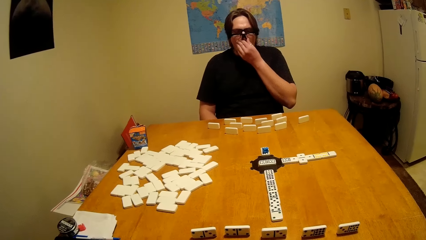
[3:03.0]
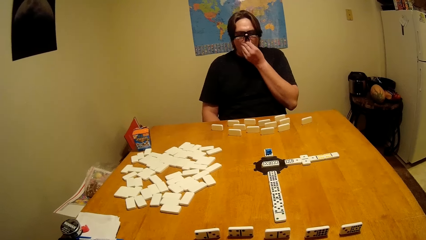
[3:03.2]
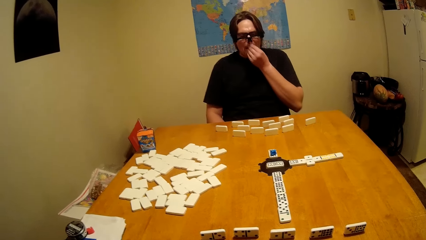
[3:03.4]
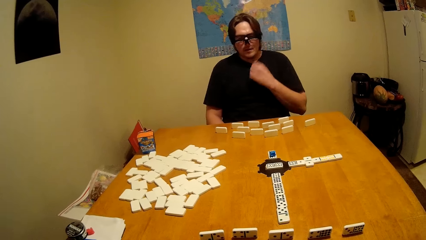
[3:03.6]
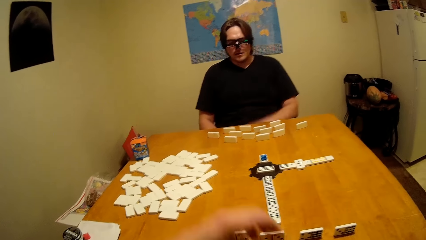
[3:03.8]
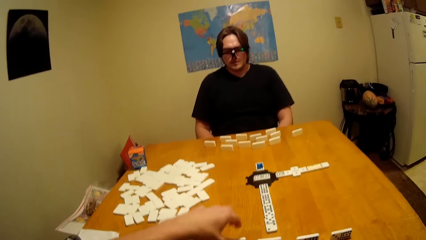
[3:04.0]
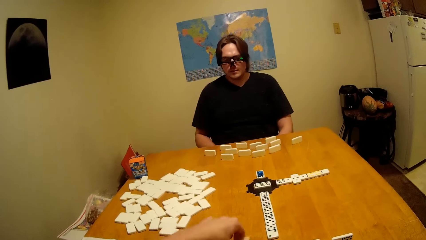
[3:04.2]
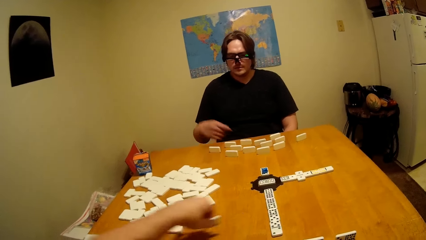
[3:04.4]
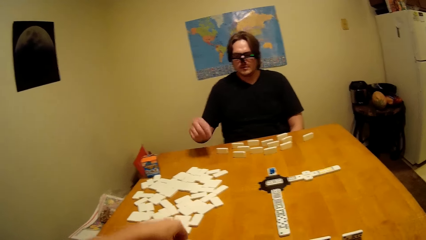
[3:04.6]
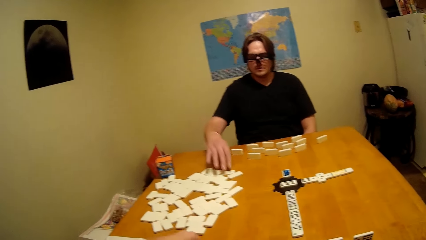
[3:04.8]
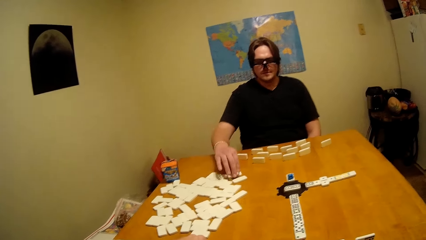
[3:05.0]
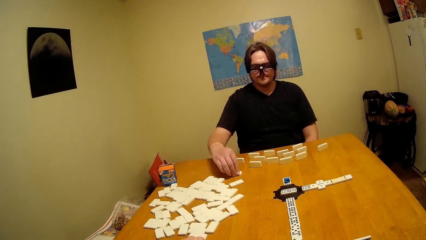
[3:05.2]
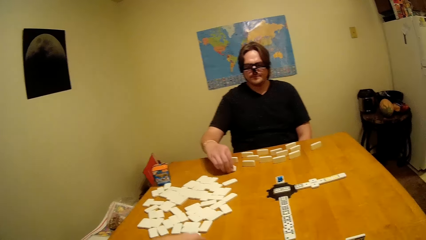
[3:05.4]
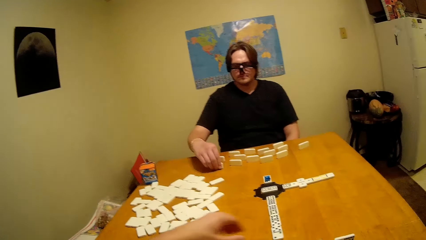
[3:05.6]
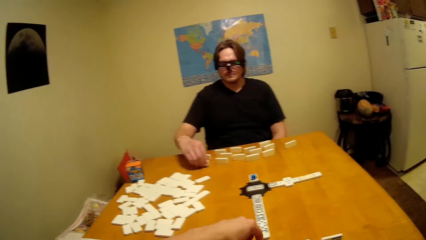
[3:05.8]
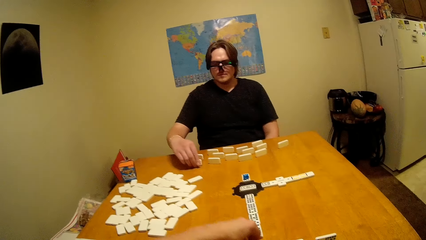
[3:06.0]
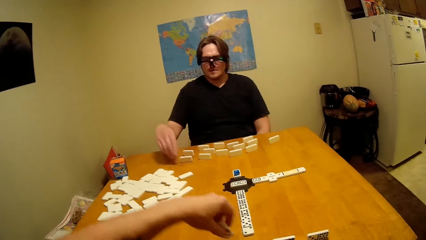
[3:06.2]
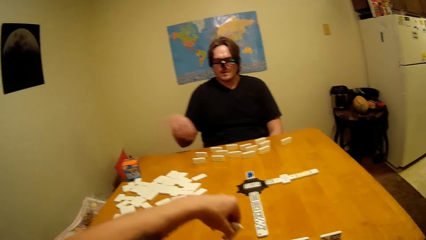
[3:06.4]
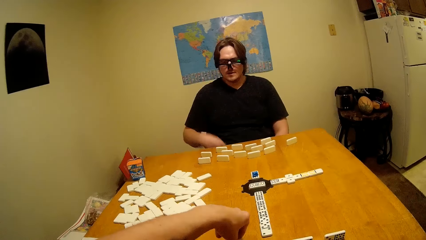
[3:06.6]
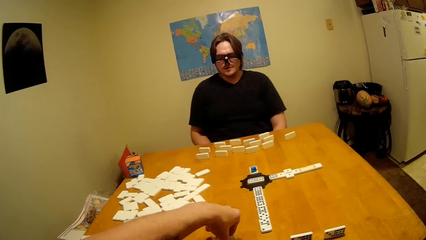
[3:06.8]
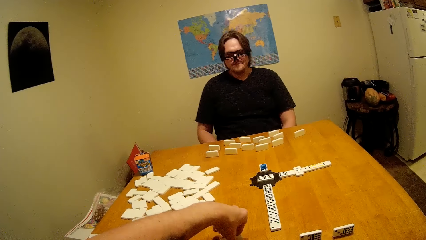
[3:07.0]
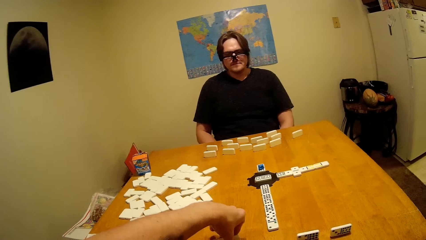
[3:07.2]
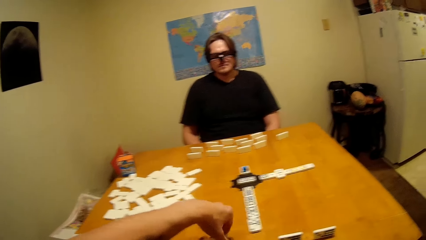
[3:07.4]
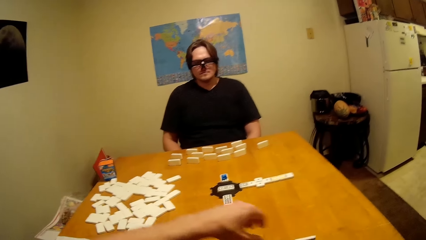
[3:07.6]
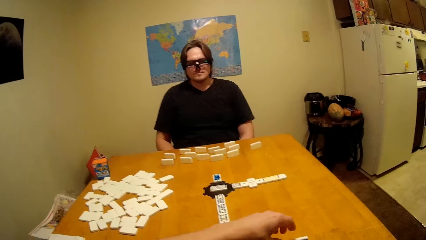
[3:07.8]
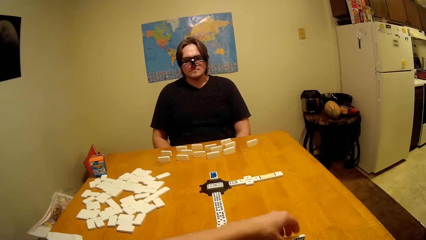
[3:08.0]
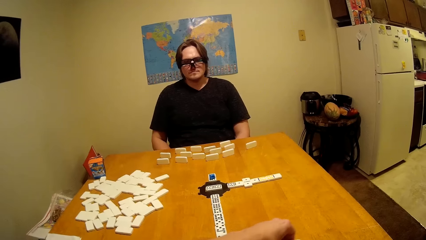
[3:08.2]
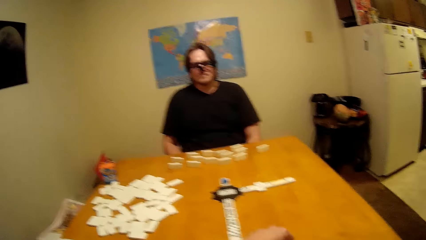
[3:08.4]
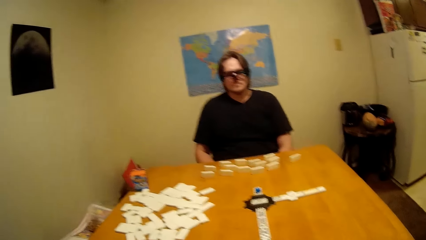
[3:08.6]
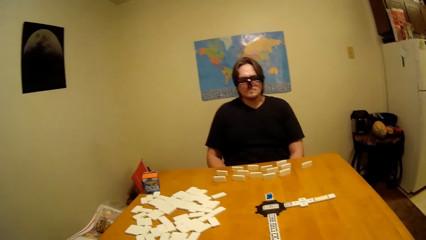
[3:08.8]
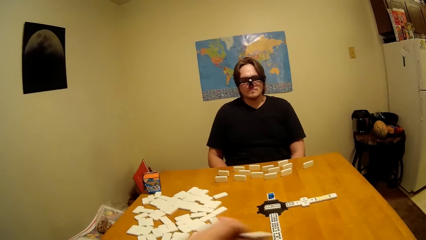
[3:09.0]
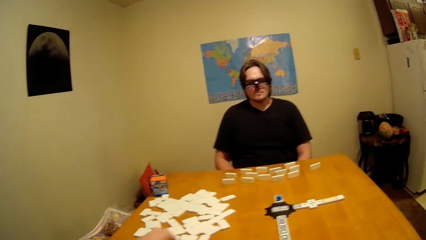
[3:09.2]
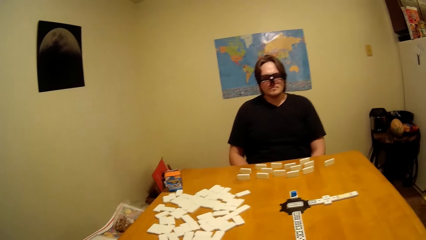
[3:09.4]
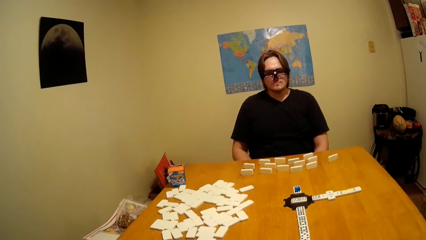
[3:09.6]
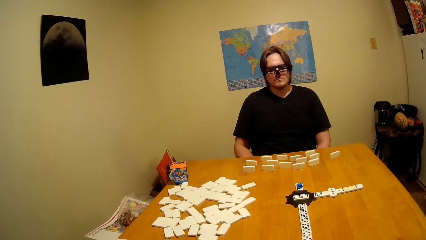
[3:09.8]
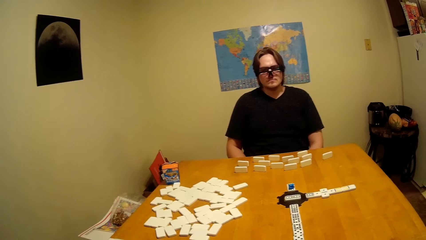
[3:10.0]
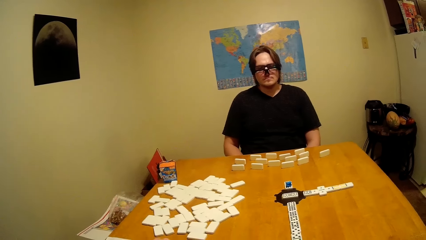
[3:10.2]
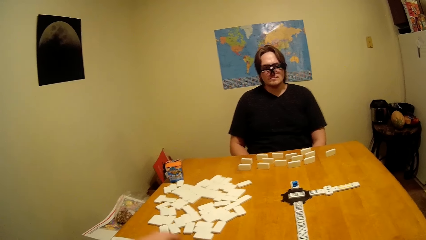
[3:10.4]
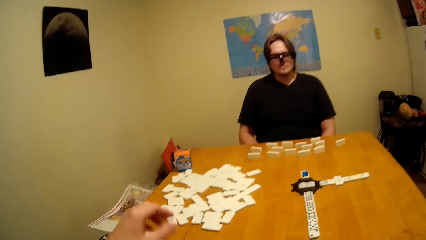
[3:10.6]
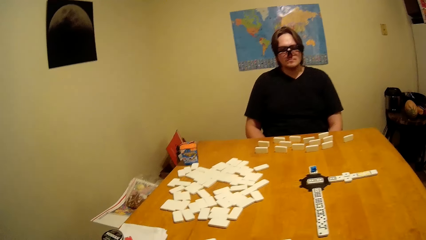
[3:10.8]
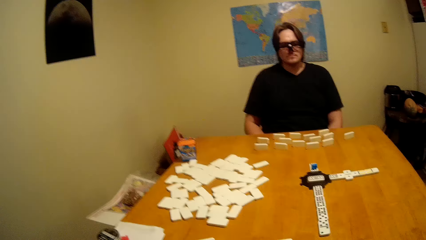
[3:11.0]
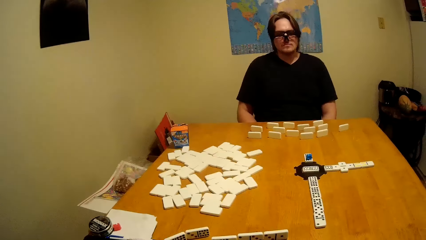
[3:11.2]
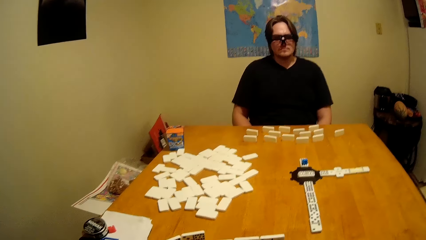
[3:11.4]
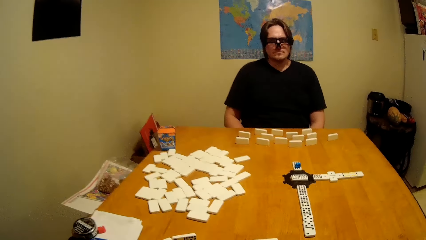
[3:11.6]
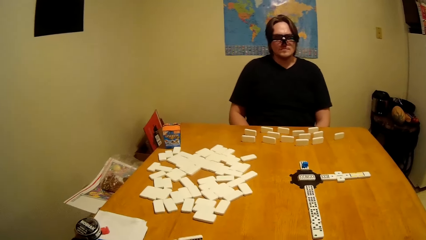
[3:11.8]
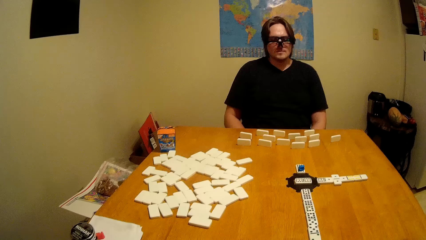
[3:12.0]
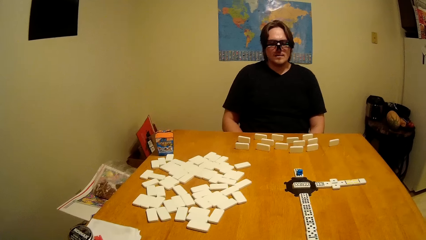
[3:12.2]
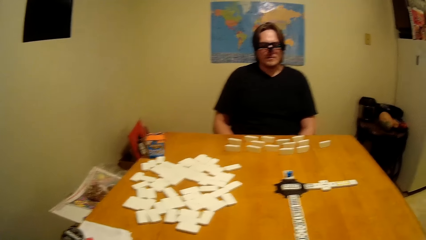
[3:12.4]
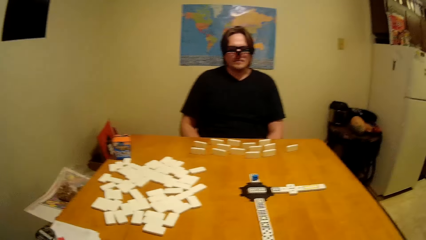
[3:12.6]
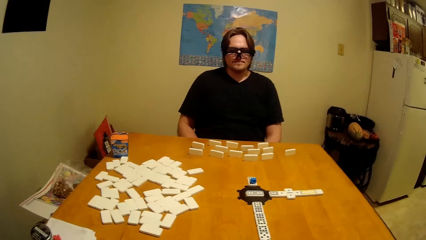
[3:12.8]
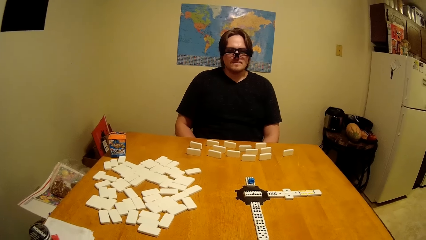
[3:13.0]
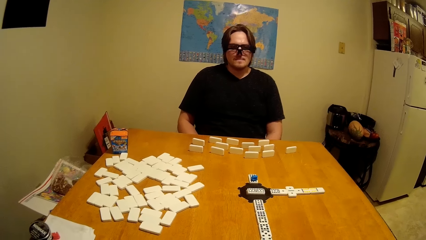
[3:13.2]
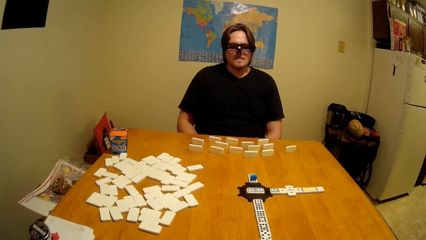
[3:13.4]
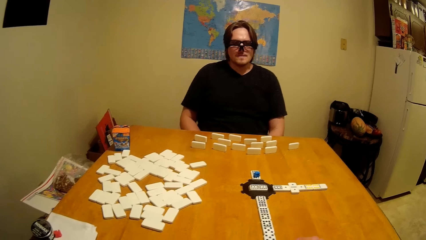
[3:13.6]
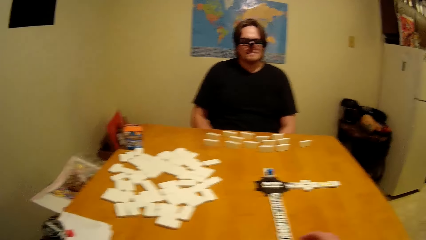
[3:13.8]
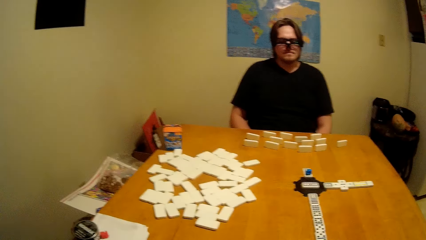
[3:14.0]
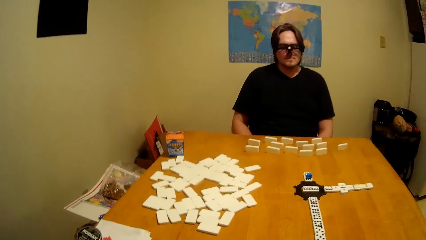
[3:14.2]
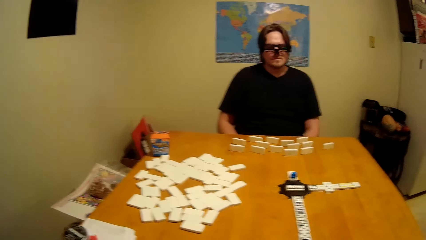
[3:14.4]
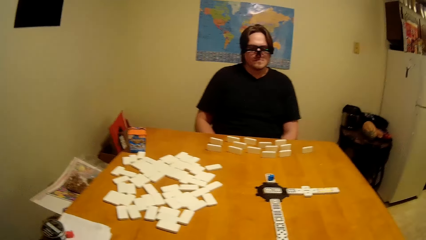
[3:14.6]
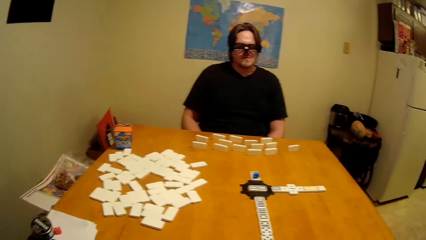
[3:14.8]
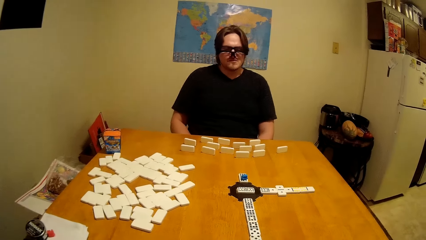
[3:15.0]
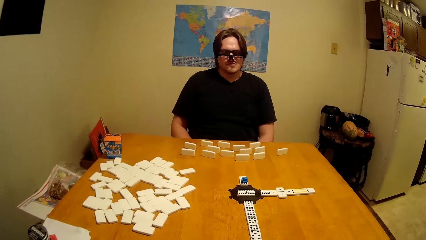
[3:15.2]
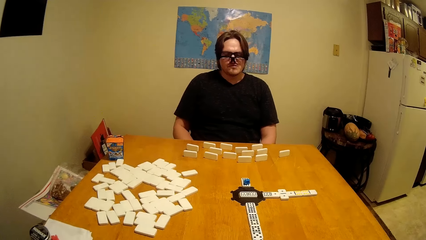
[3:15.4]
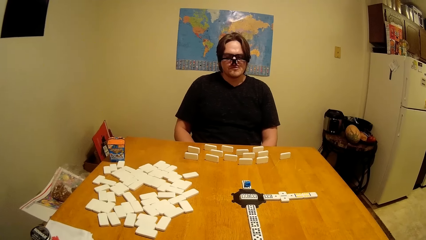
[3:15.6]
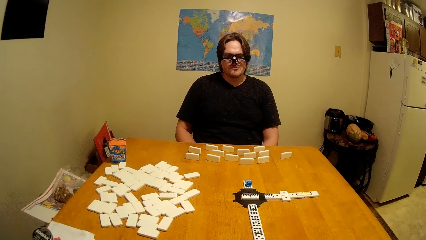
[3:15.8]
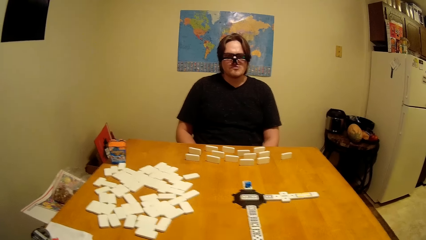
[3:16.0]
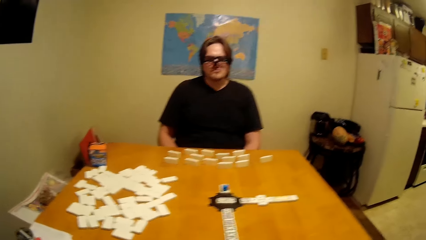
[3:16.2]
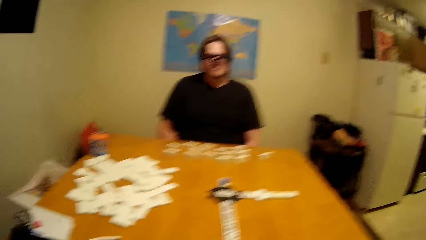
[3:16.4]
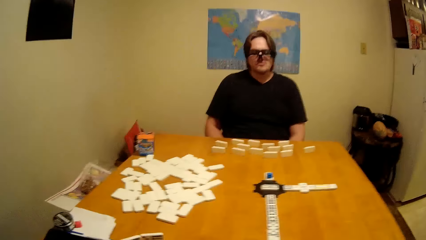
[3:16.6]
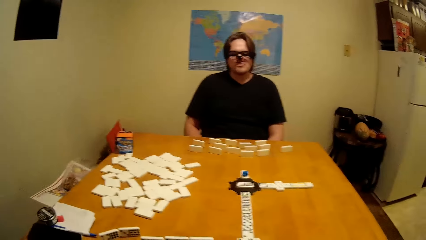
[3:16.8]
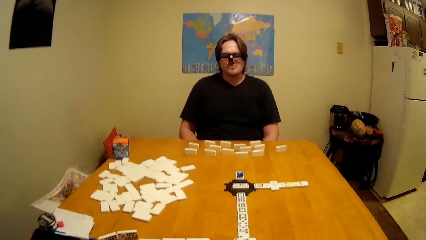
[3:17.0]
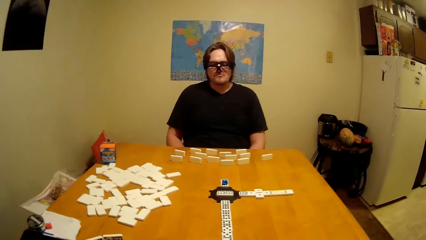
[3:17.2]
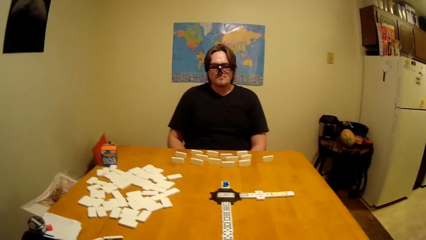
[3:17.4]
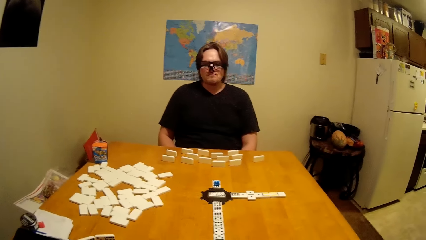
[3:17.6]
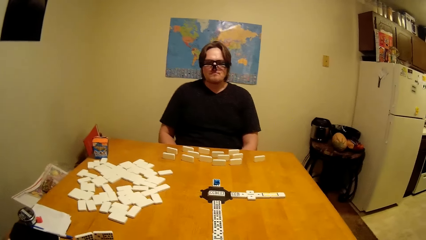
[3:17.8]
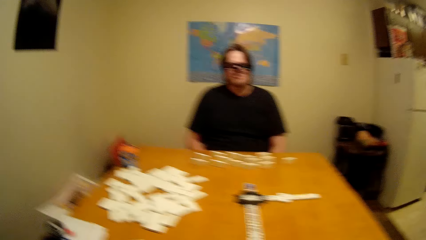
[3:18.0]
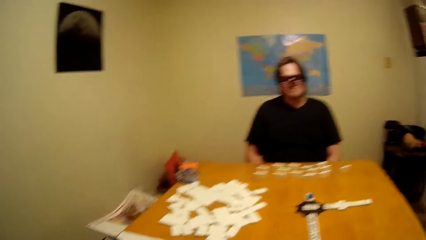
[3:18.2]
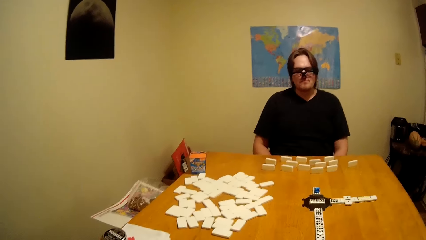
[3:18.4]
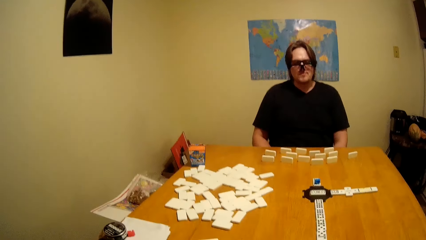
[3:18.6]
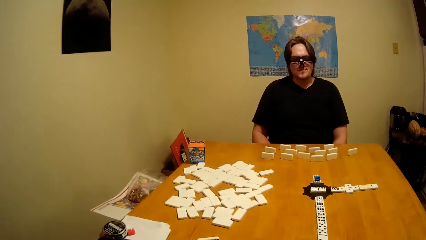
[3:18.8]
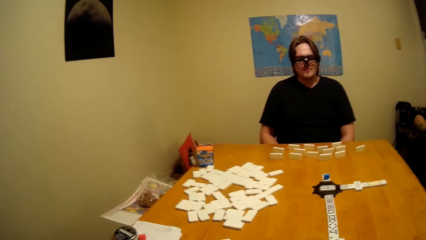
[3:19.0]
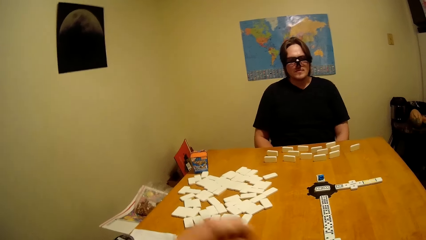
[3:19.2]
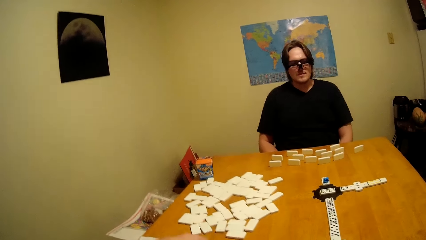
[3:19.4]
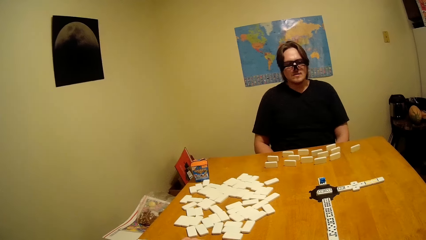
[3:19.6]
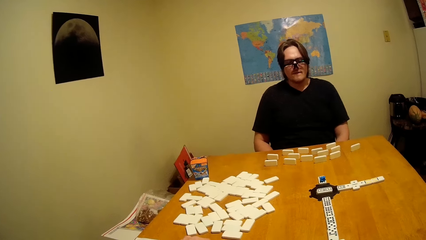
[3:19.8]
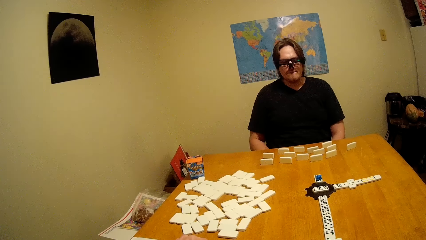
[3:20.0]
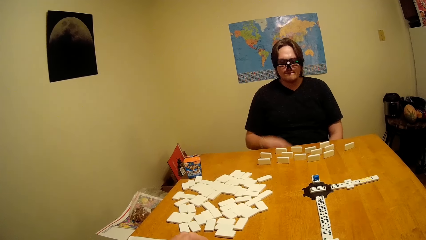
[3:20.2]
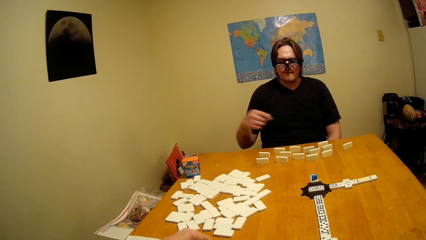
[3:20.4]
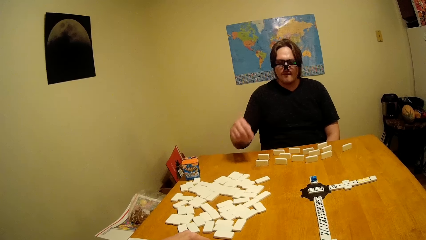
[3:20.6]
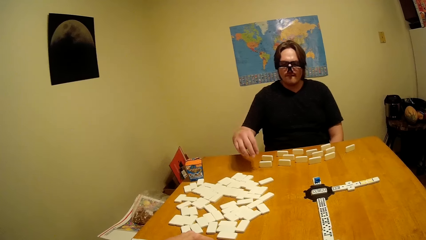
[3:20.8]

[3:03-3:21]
A man places a domino on the table. The camera wearer picks the domino on the table.
